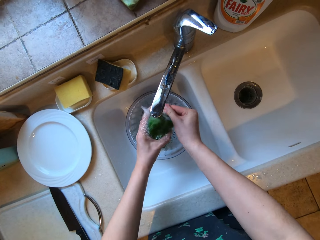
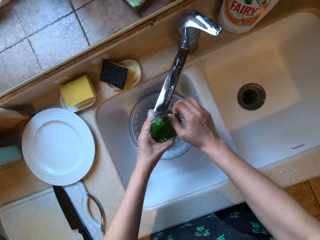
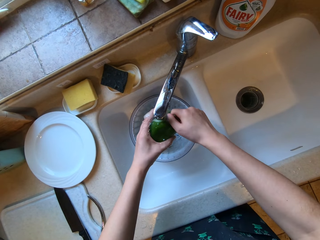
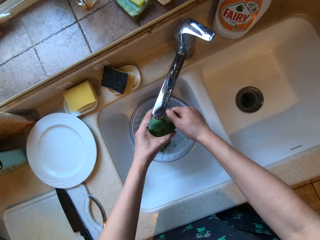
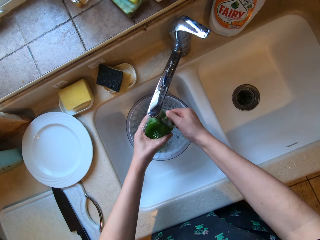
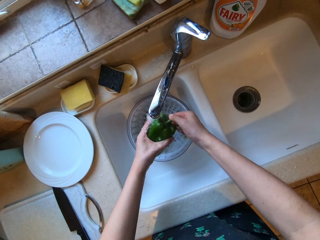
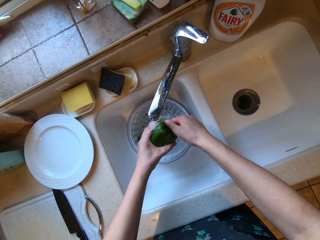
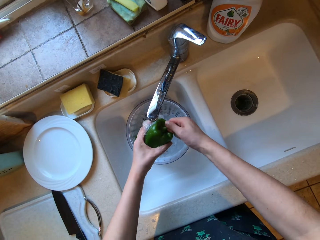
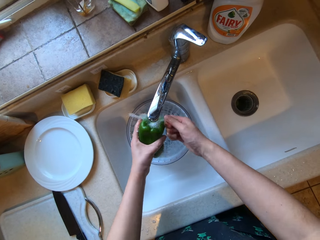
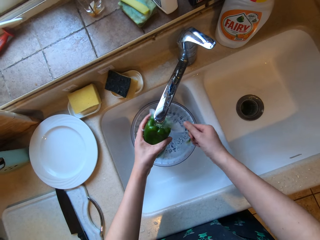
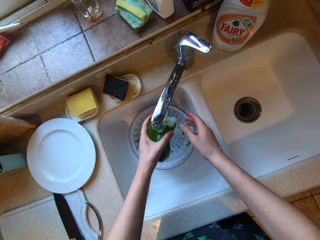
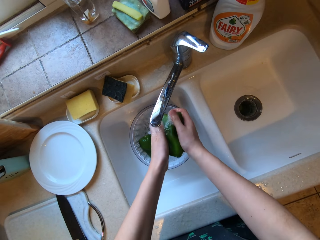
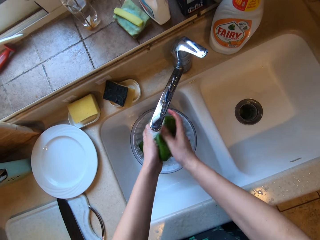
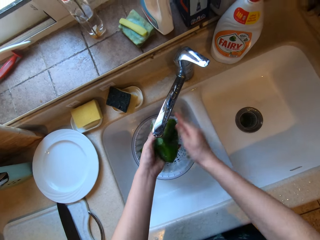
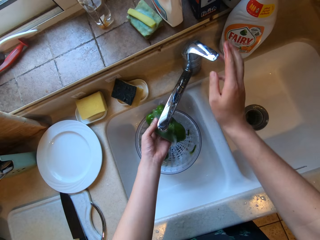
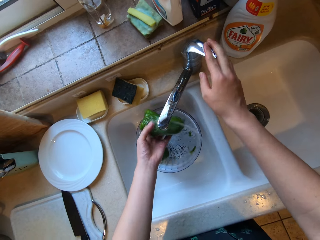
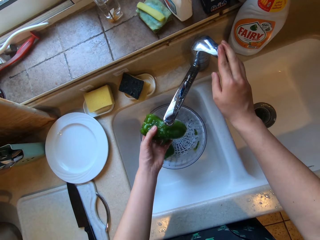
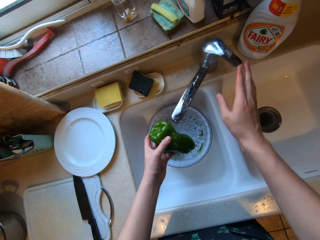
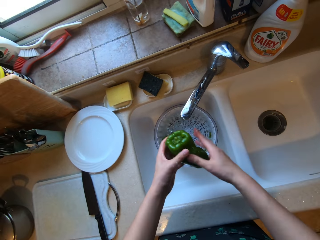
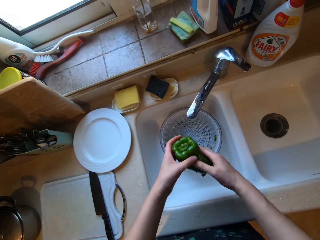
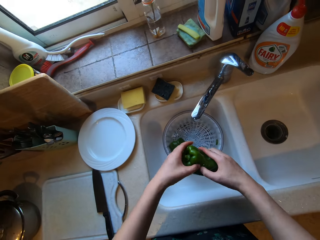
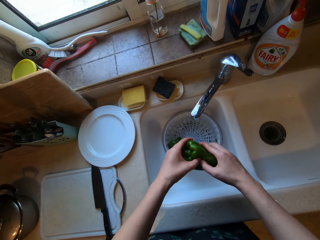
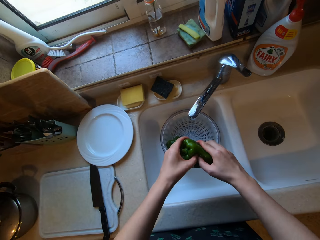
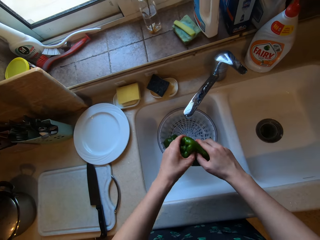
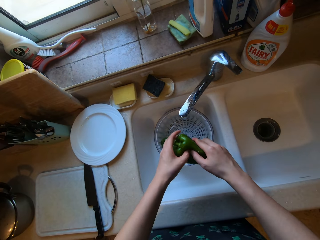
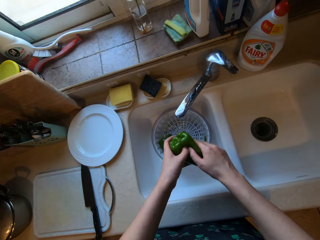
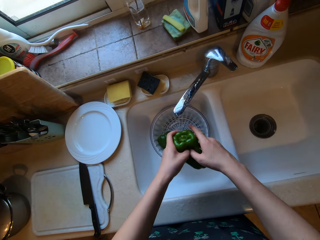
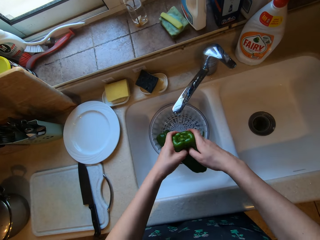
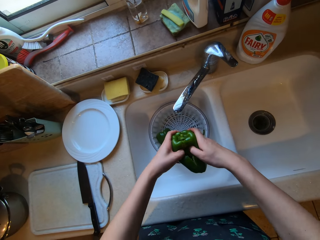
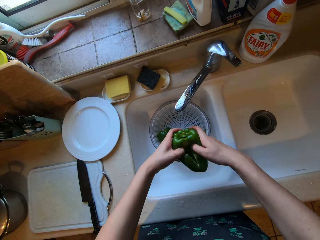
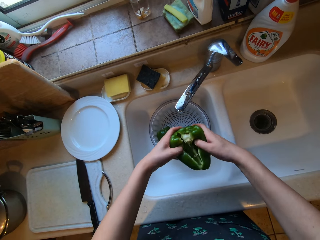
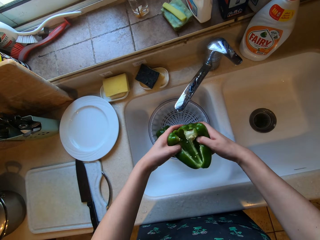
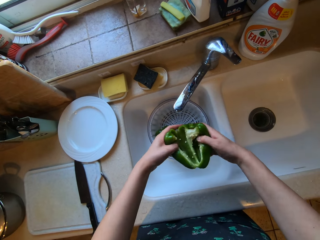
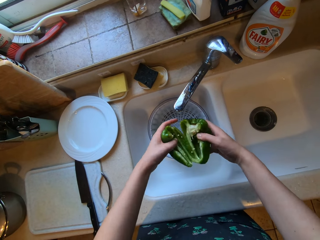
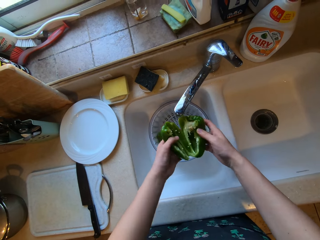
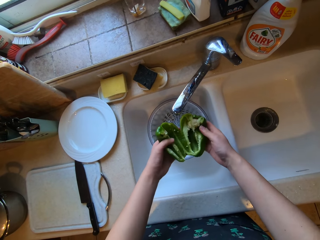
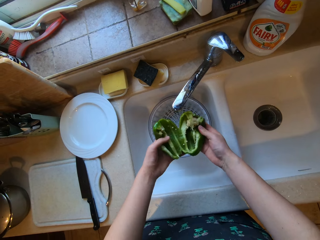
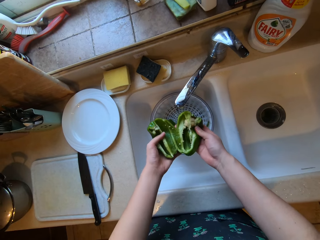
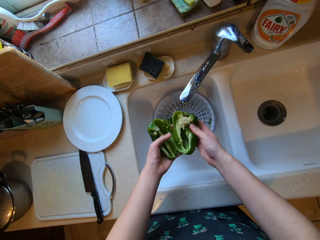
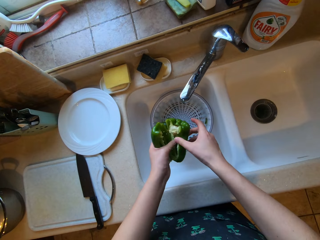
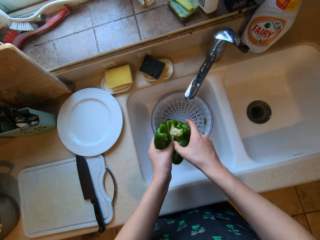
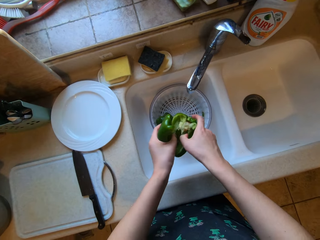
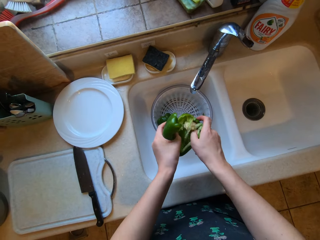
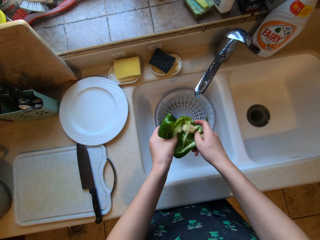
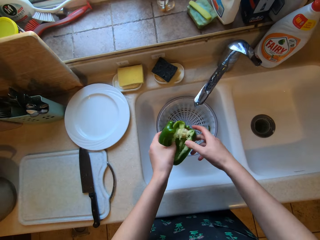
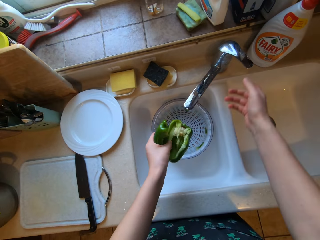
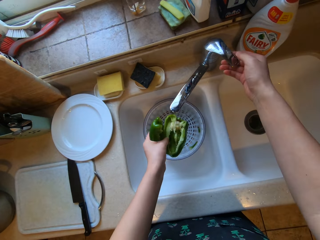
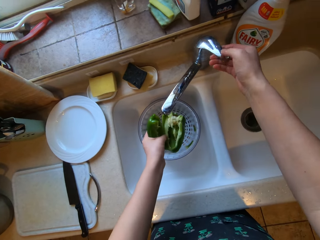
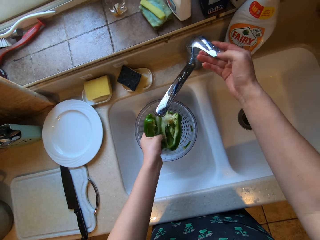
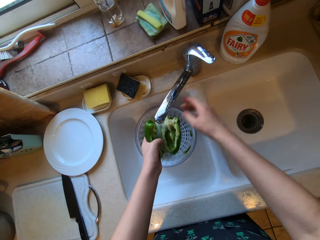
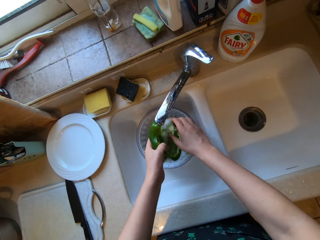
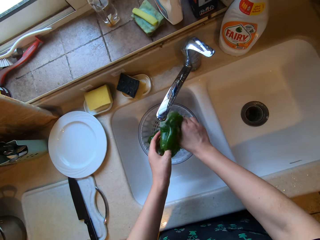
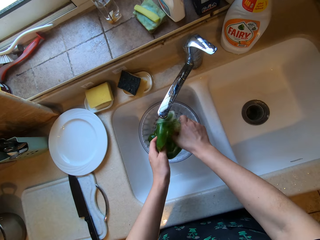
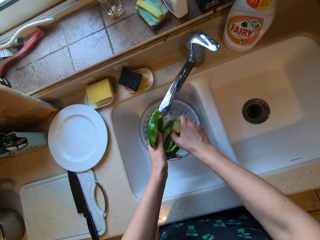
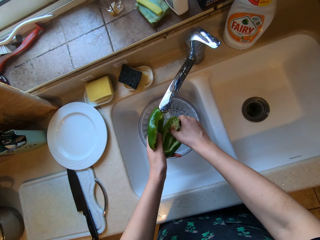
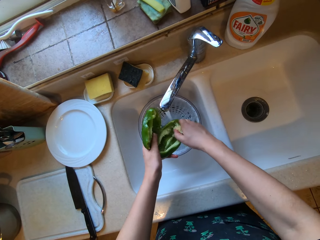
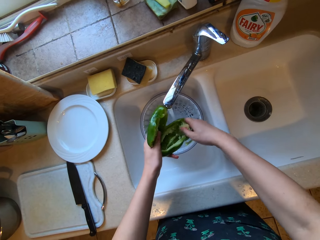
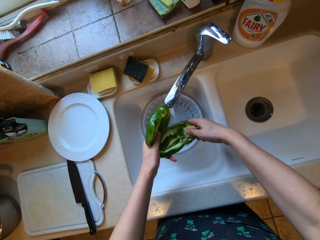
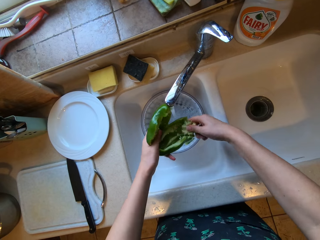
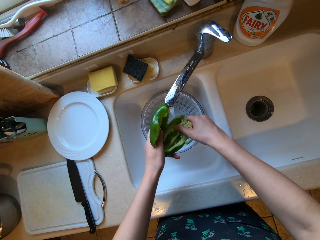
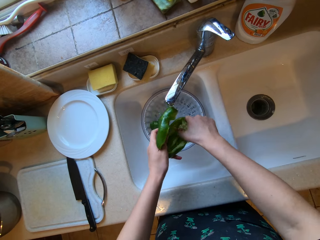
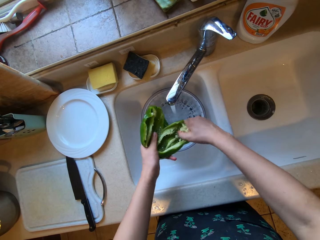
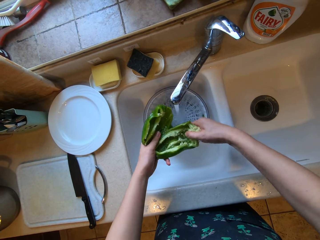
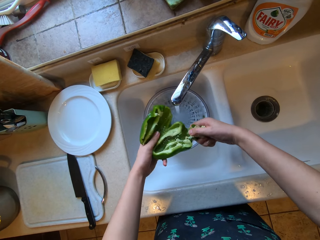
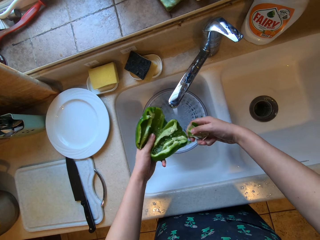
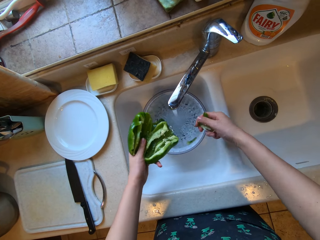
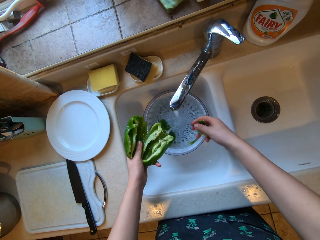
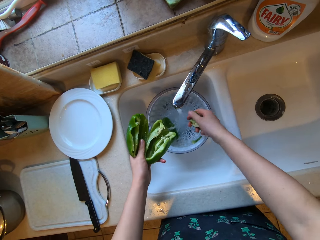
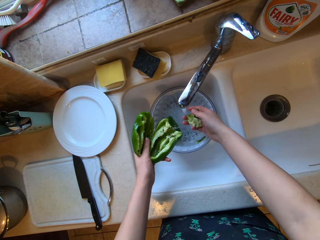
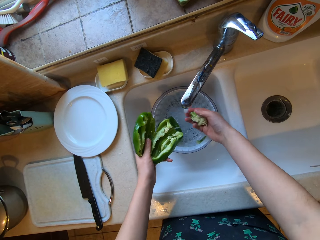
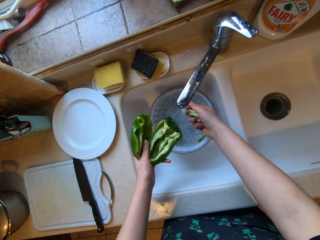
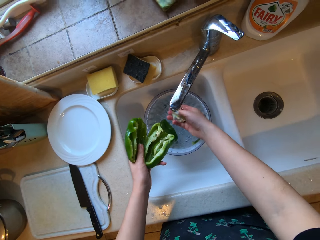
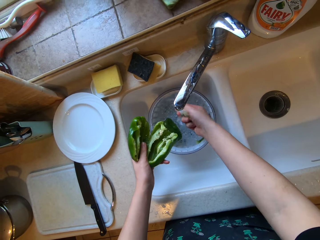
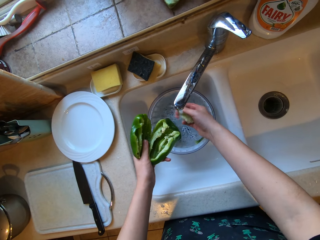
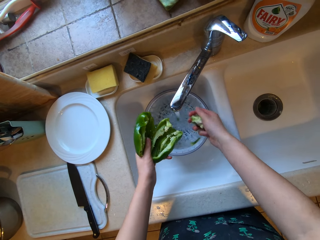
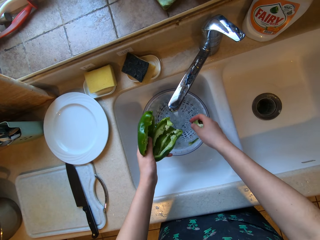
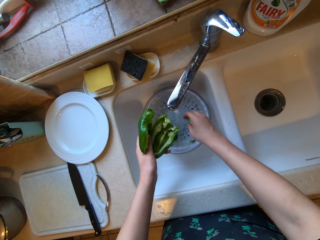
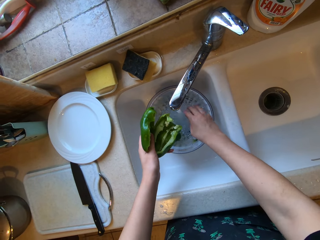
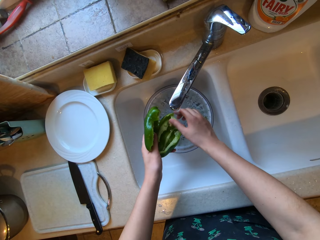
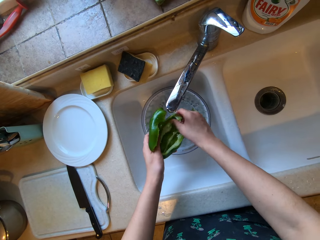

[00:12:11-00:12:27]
The camera wearer closes the tap with his right hand. He opens up the green bell pepper with both hands. He opens the tap with his right hand. He washes the inside of the green bell pepper with both hands.

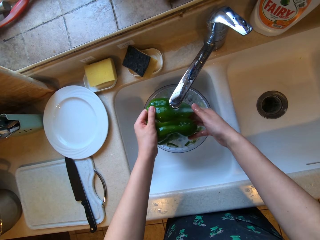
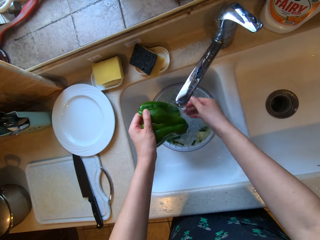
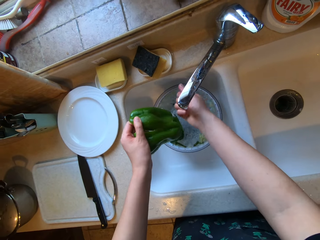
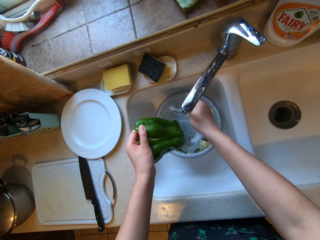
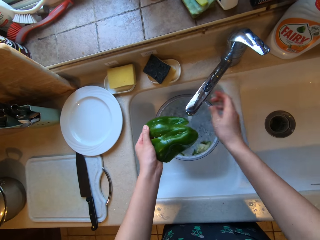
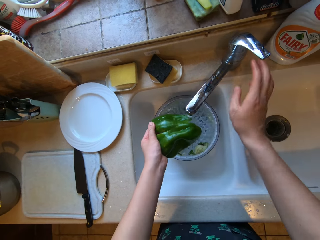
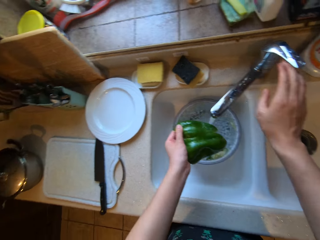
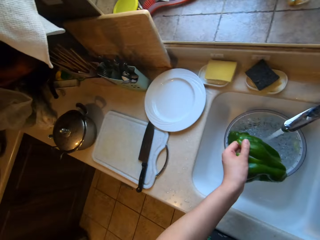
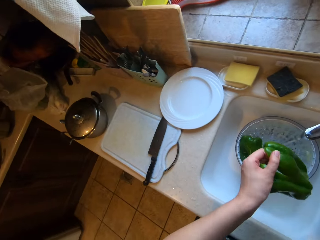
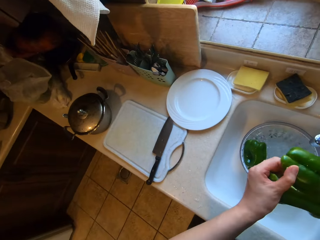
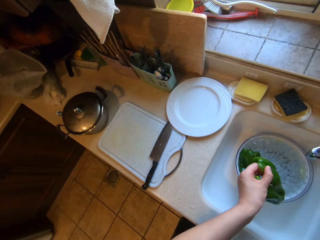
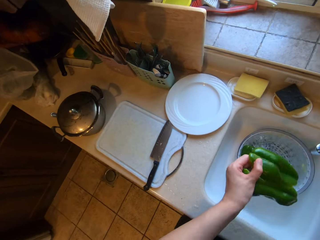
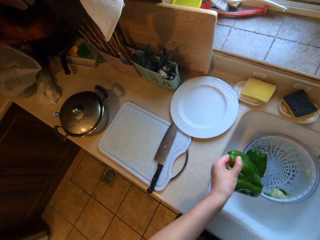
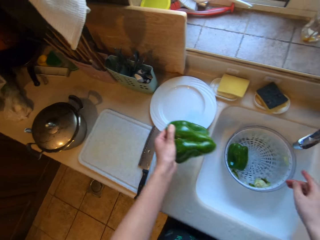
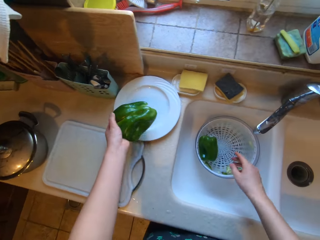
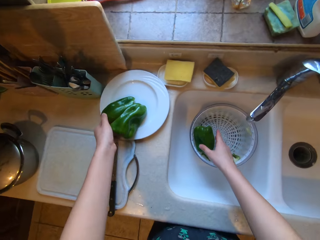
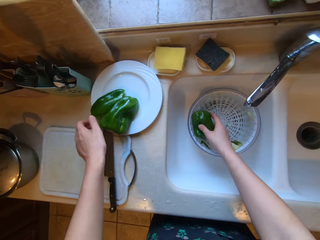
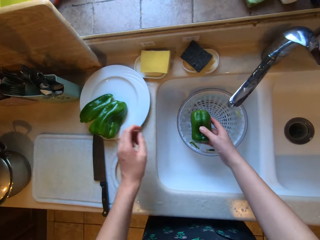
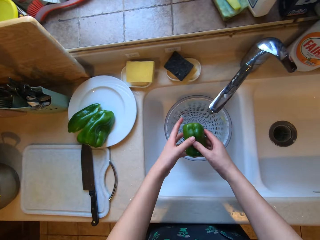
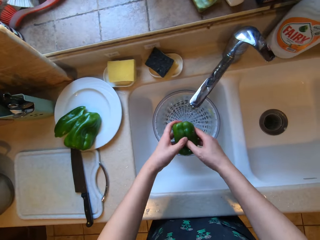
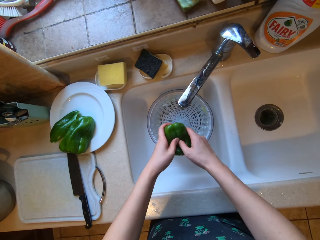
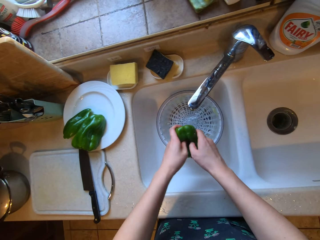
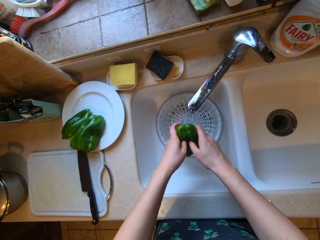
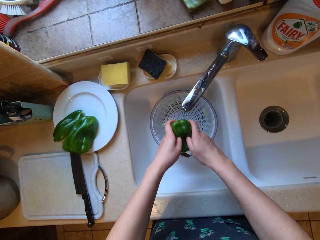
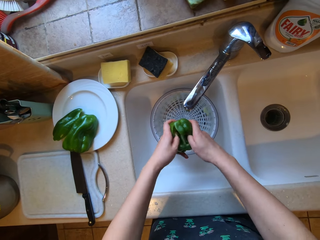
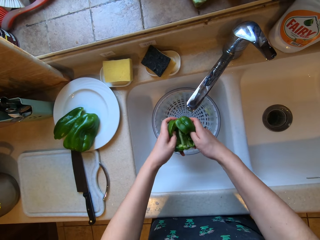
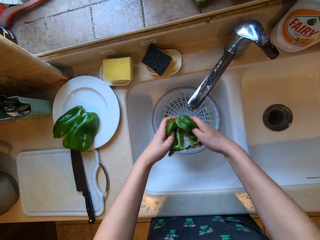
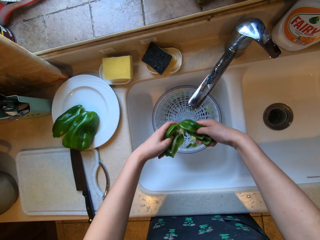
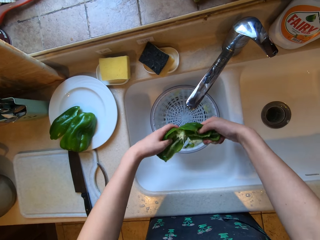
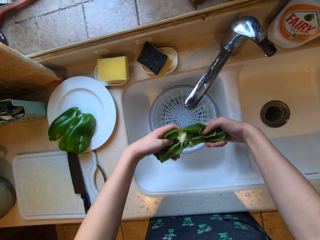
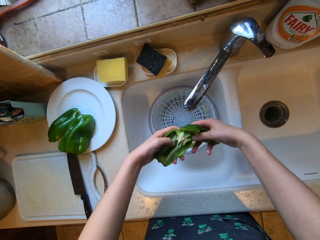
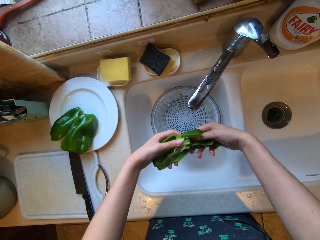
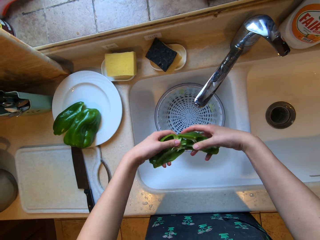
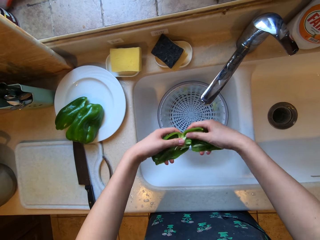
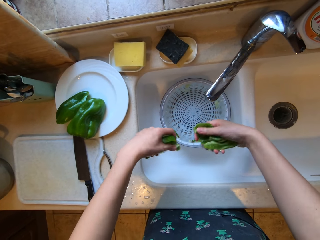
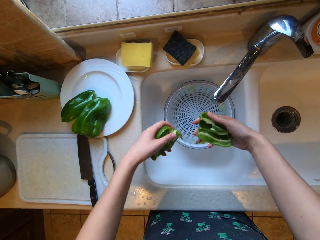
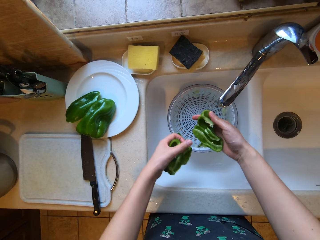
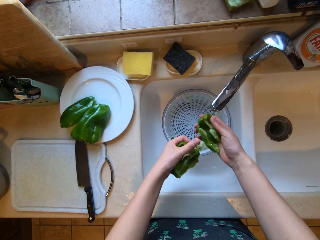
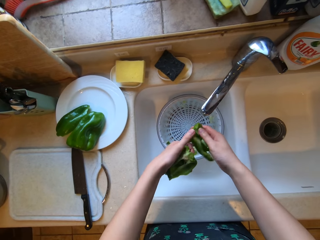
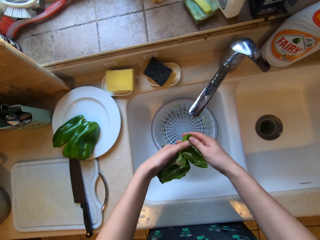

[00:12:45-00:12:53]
The camera wearer closes the tap with his right hand. He drops the green bell pepper in the plate on the counter with his left hand. He picks up the second green bell pepper from the sieve with his right hand. He opens up the green bell pepper with both hands.
